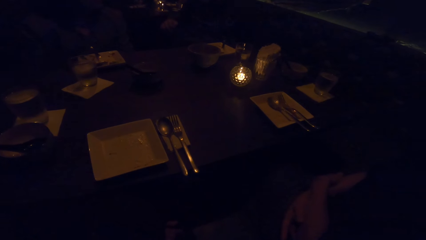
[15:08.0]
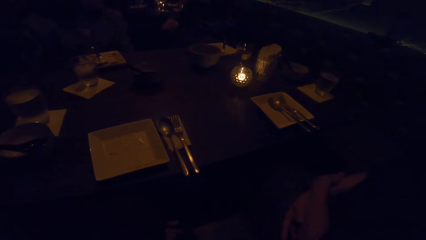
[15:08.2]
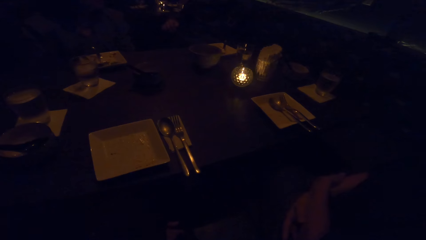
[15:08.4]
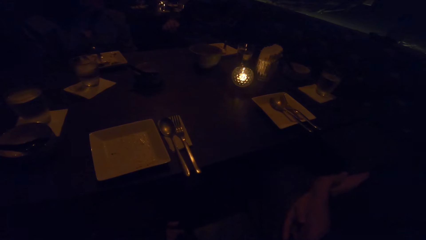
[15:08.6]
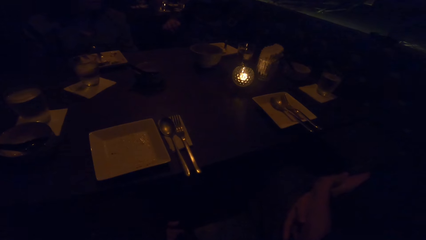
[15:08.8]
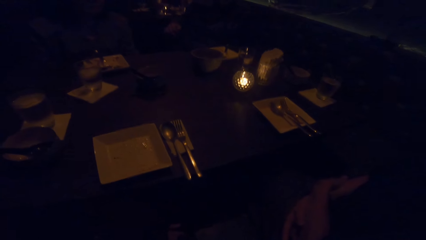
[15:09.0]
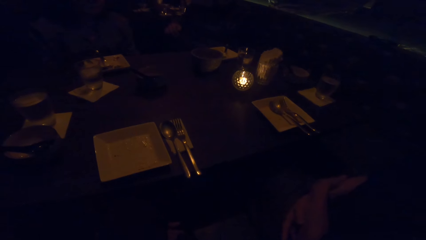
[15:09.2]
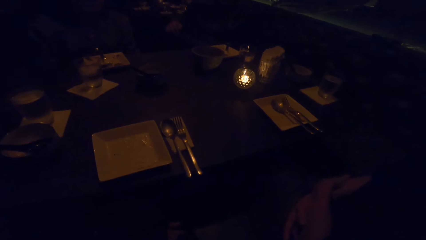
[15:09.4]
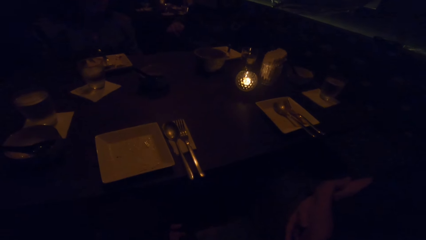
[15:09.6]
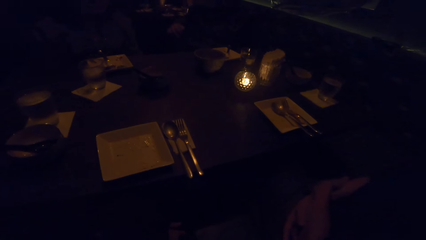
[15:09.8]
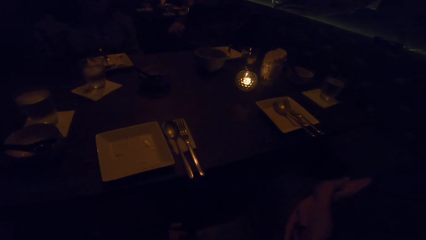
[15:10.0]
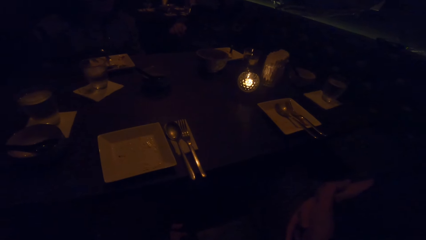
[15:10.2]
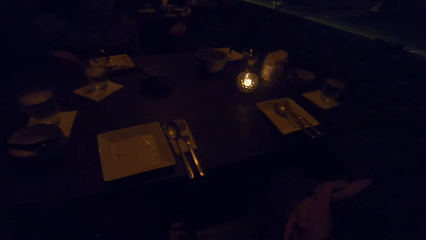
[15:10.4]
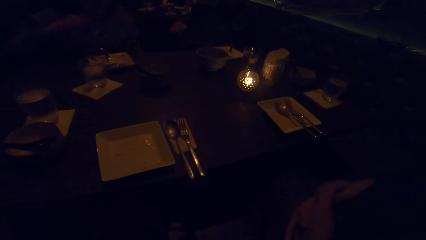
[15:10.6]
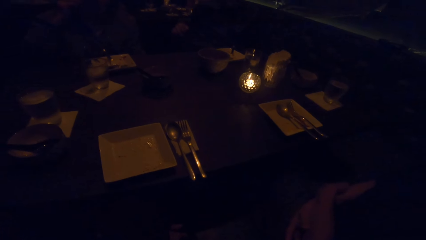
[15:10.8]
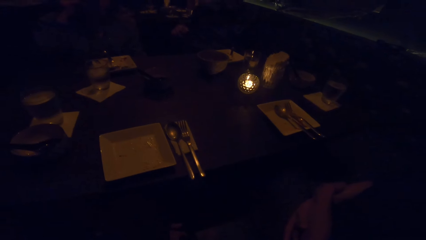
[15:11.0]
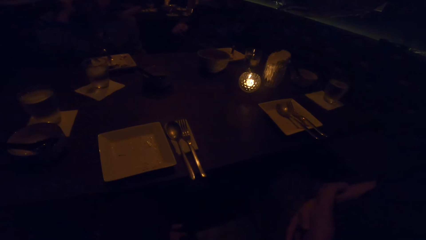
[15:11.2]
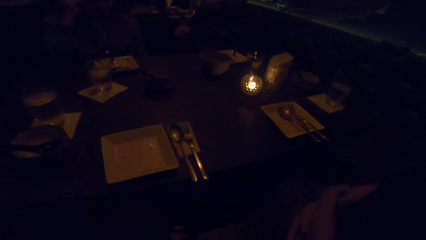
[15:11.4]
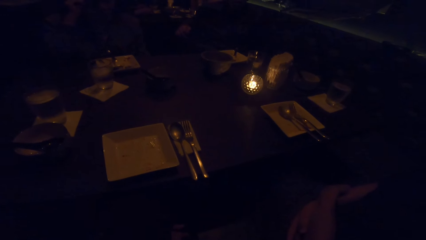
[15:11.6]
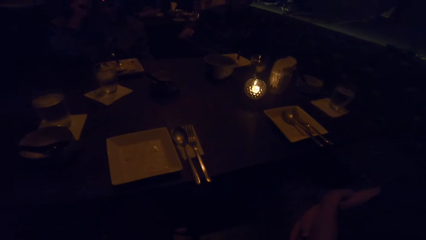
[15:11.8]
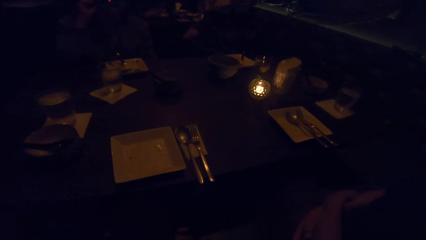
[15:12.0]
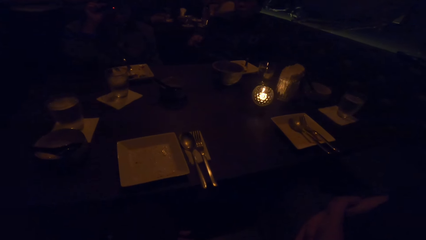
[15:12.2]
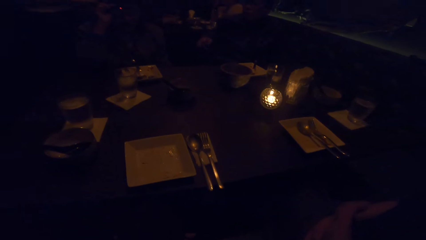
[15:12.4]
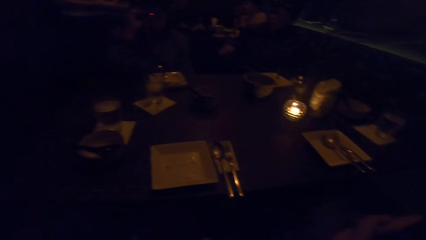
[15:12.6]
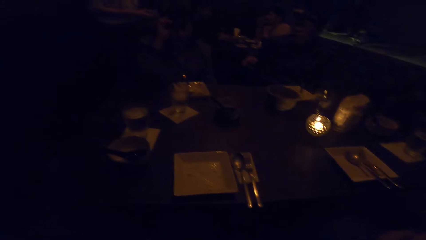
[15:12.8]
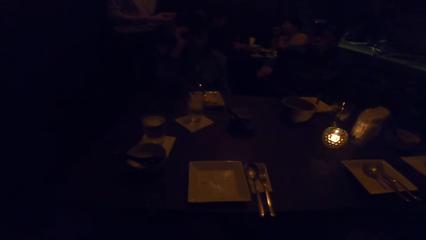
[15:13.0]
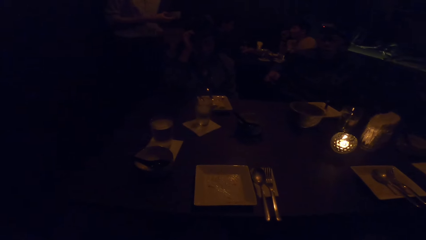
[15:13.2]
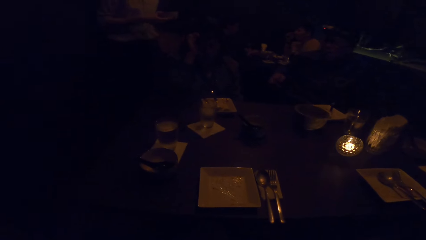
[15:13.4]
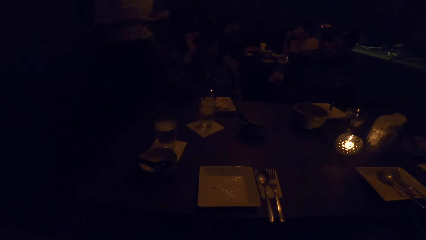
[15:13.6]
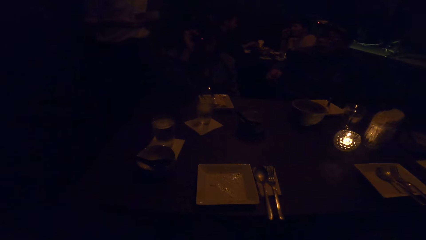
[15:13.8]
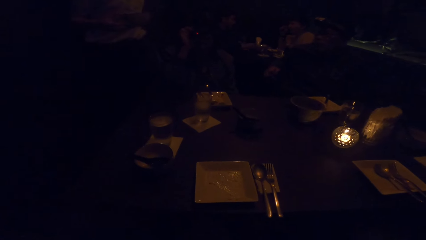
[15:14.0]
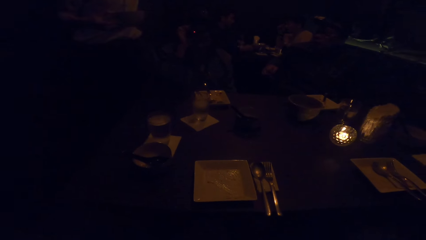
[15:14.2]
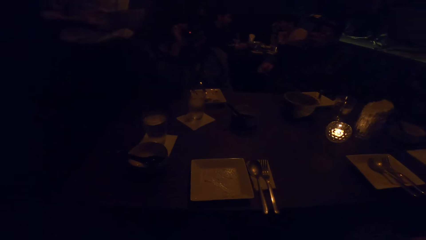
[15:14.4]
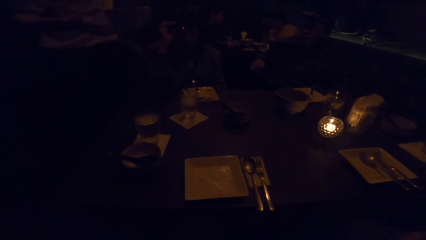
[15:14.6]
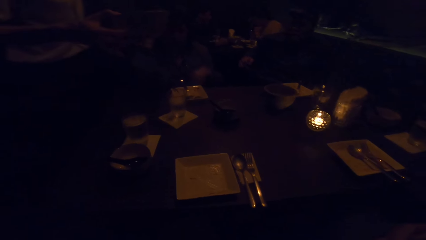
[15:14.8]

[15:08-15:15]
The camera wearer looks at a woman.

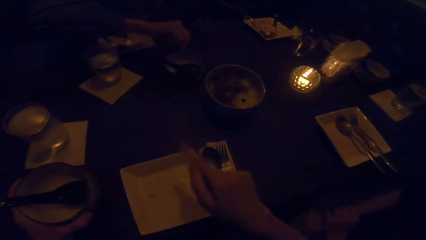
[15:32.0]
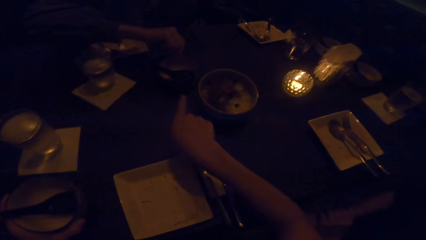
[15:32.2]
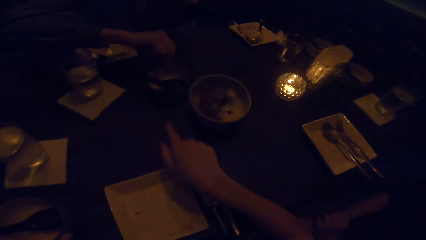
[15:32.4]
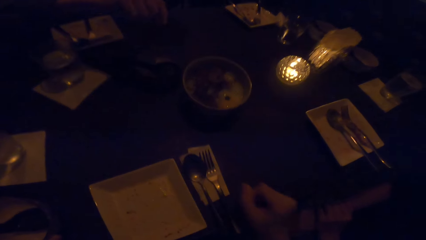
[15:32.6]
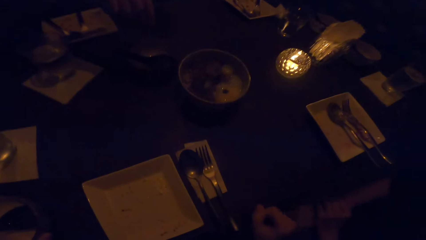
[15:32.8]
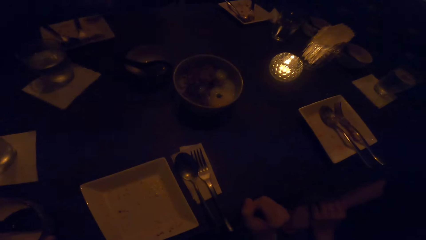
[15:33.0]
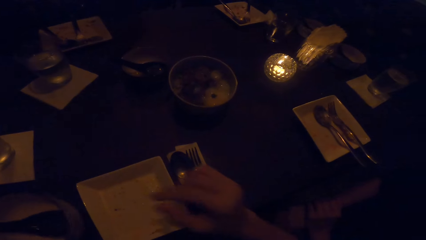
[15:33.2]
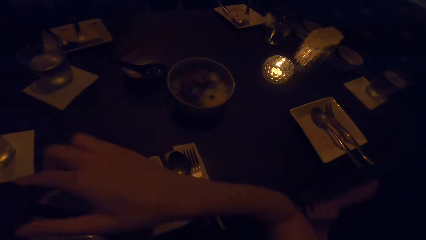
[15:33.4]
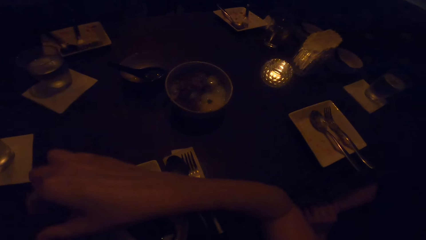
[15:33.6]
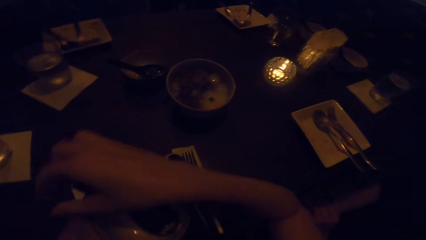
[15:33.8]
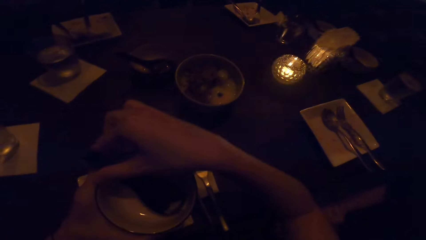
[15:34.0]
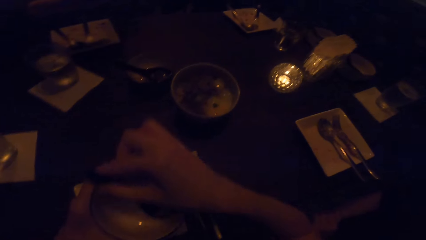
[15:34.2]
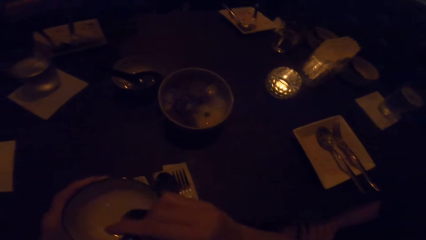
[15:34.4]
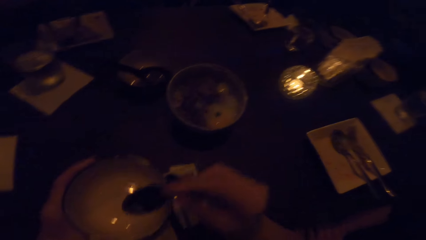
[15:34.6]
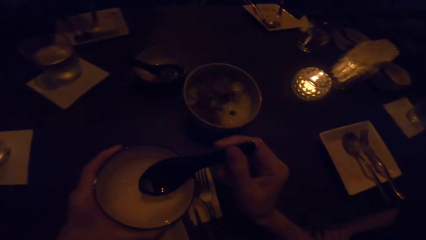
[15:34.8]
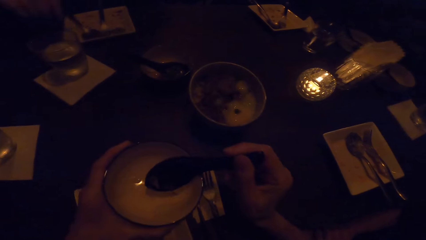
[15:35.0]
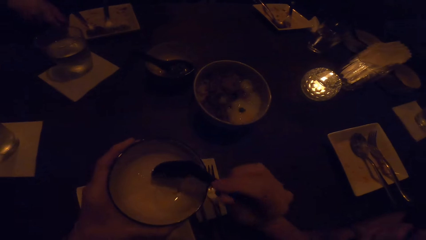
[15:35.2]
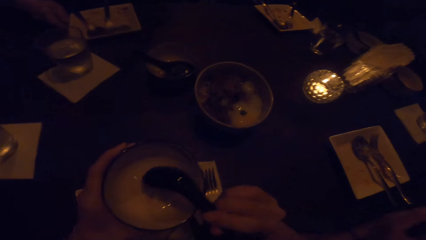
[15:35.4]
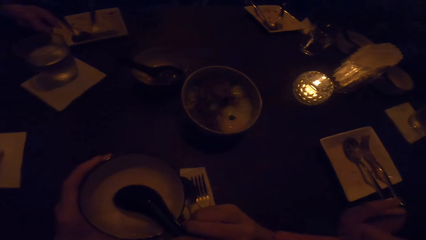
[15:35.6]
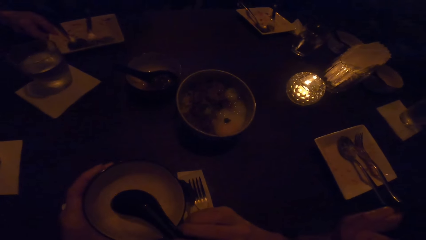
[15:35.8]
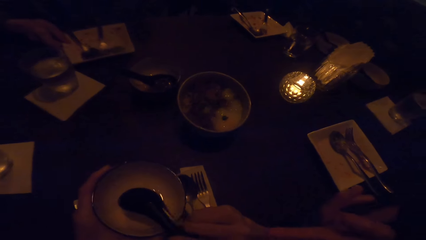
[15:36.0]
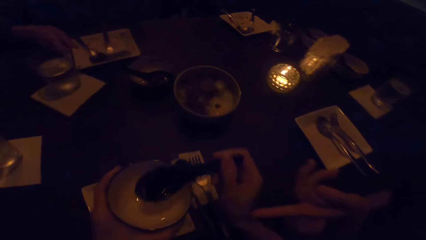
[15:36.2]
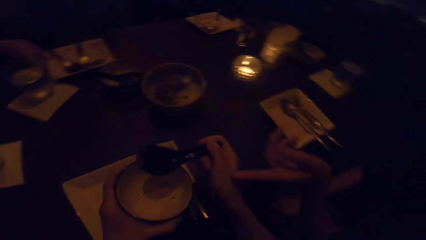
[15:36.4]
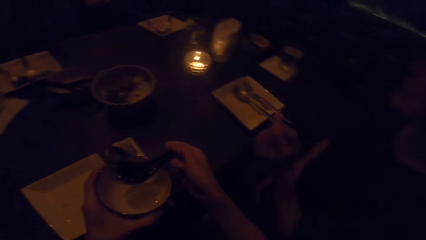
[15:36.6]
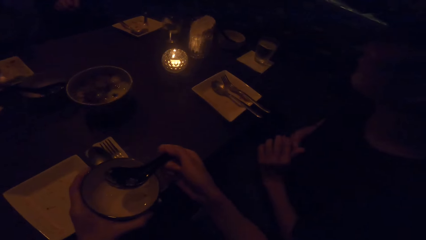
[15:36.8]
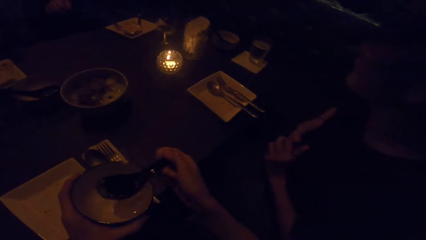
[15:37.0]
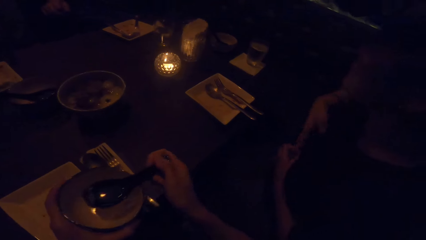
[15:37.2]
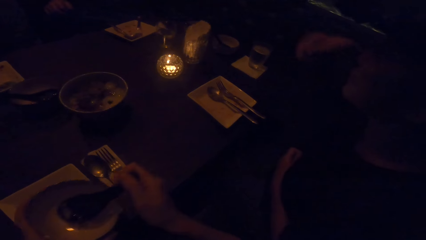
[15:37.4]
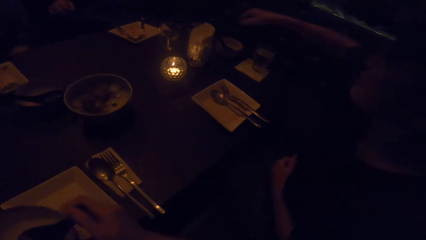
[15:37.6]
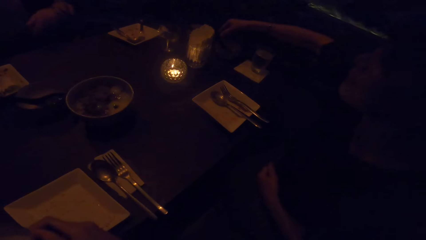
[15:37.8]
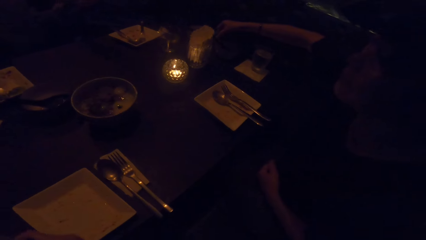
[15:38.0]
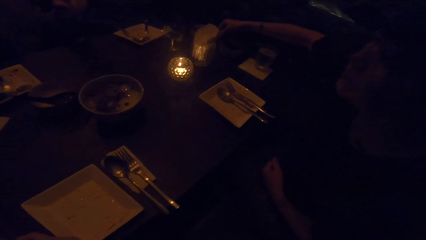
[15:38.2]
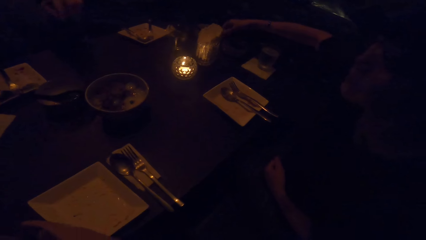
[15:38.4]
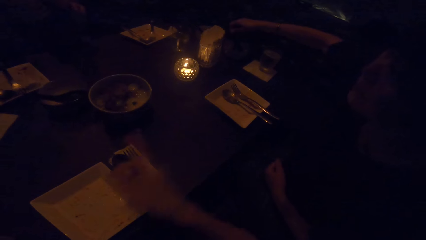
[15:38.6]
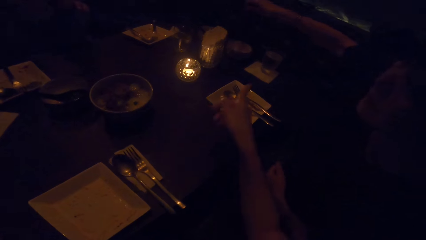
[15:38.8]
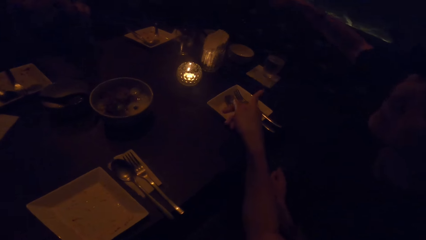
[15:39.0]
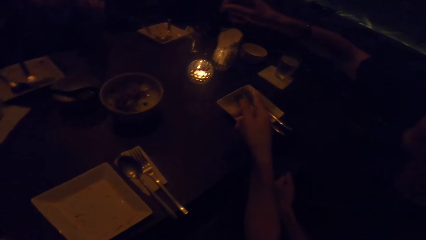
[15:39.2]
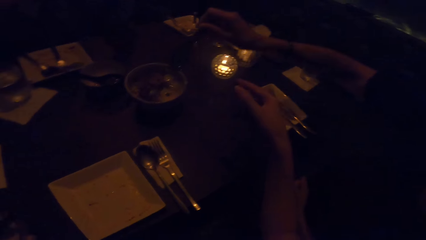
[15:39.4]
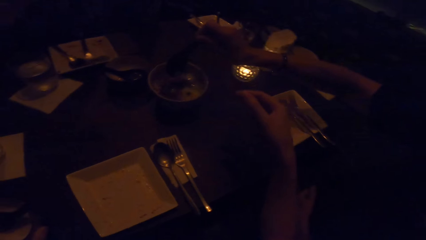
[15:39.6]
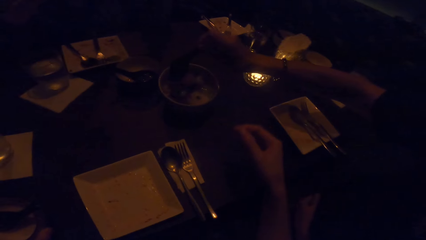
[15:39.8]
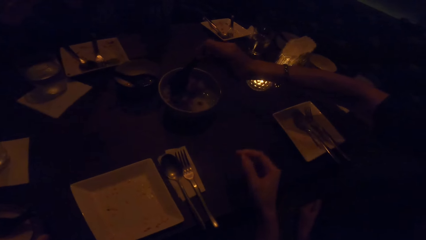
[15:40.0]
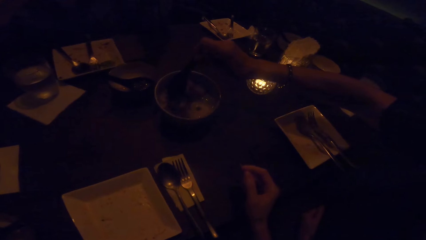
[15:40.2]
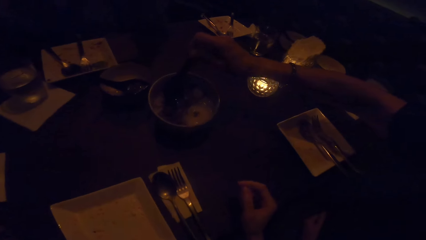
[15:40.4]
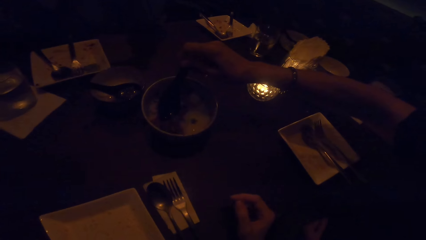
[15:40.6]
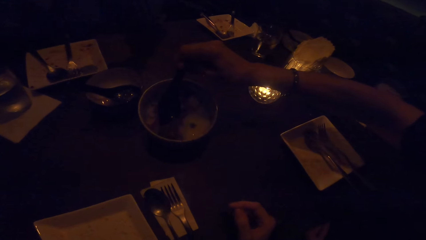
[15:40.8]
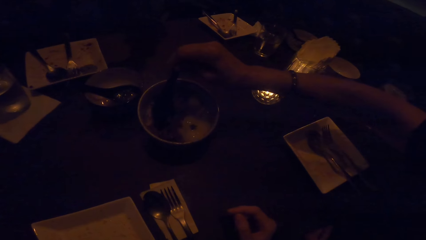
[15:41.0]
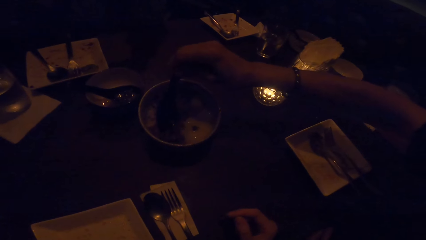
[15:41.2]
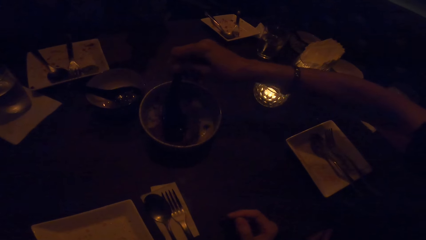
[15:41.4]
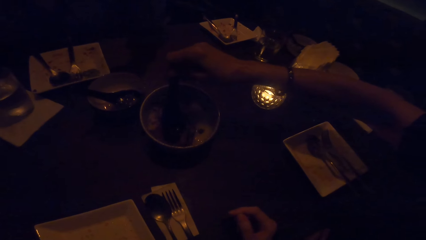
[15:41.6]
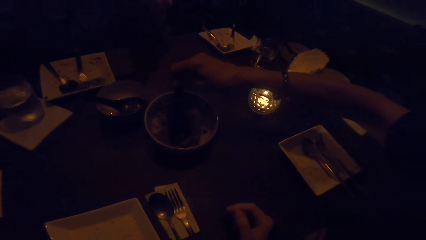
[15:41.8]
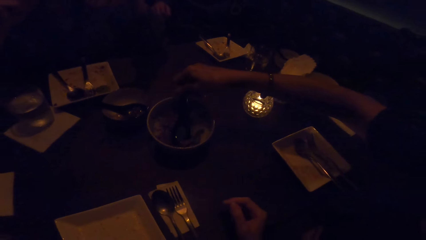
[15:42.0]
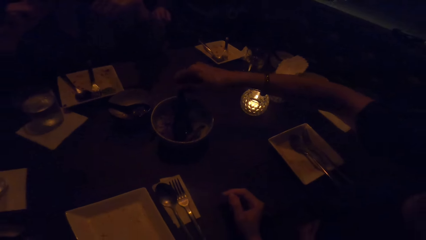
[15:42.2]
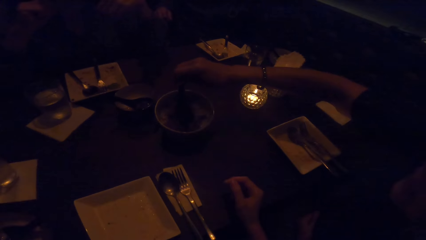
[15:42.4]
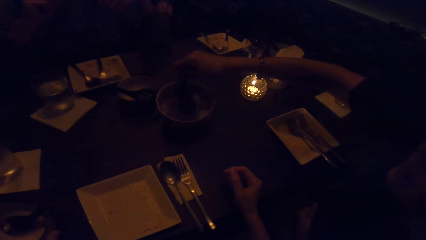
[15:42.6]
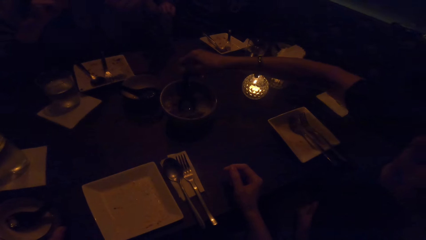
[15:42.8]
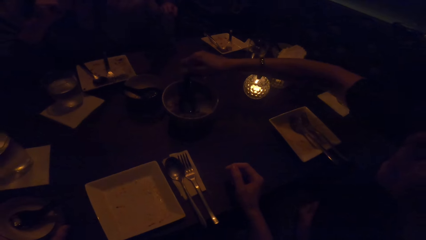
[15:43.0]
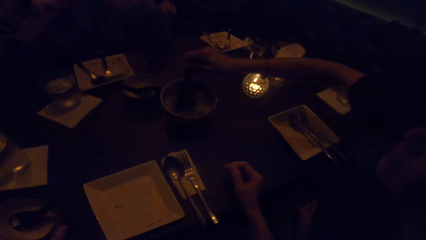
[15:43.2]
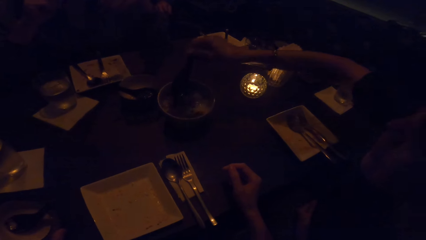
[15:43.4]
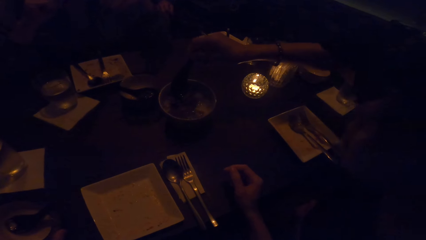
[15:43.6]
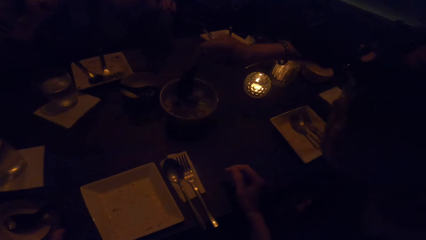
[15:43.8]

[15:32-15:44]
The camera wearer carries the bowl from the table with his left hand. They take the spoon from the bowl with her right hand. A woman moves her plate on the table. The camera wearer looks to the right. Another woman takes a spoon from the table. The other woman takes dessert from the bowl.
